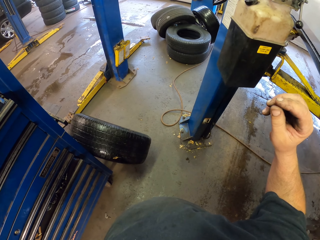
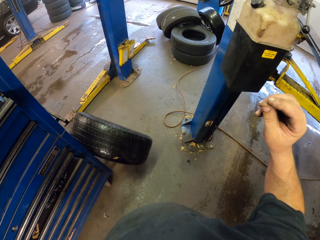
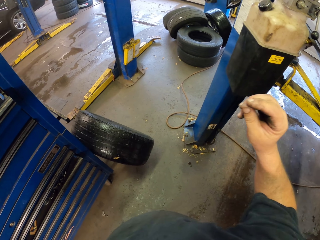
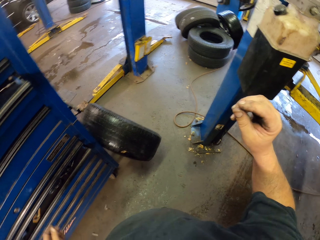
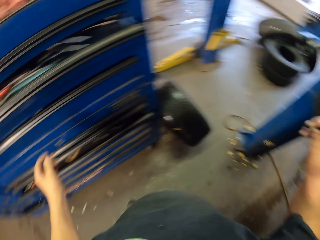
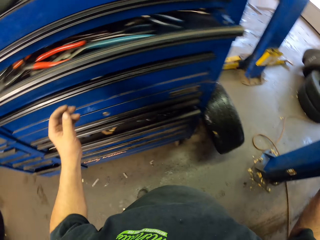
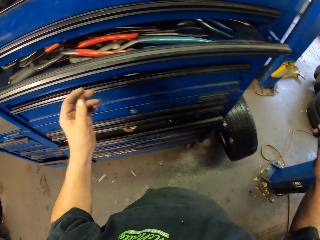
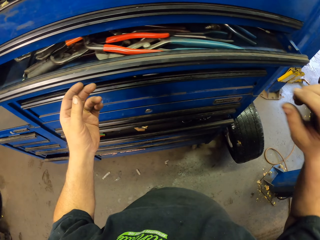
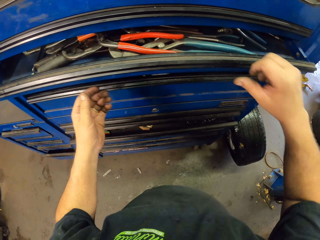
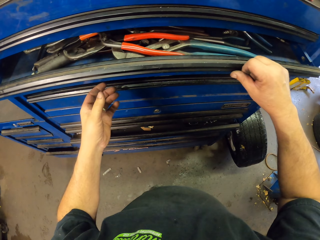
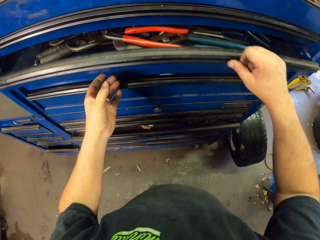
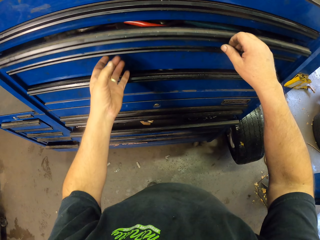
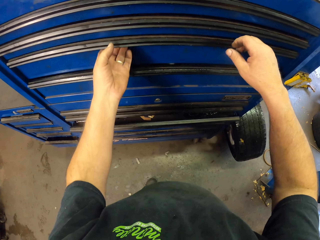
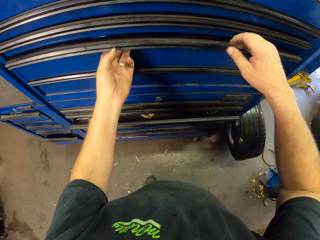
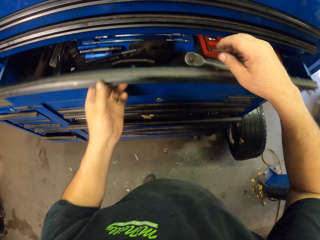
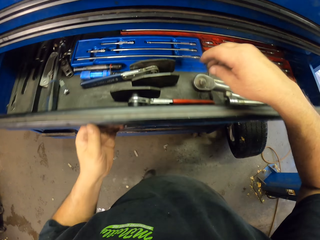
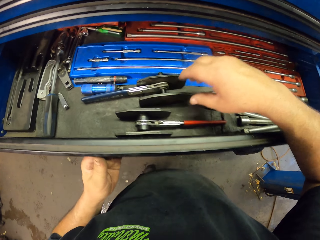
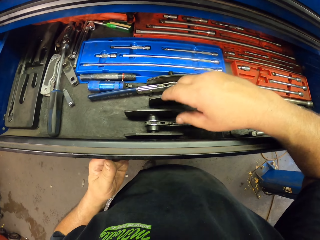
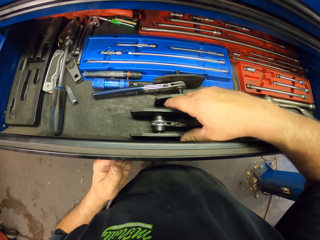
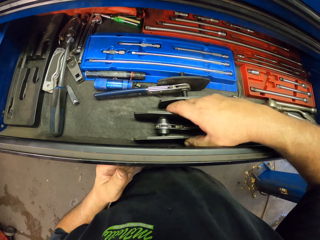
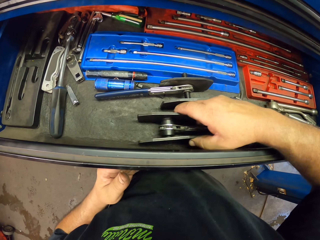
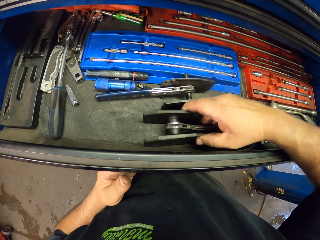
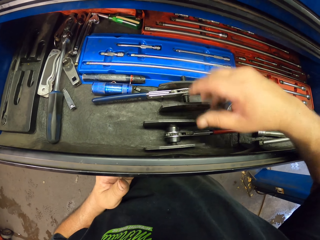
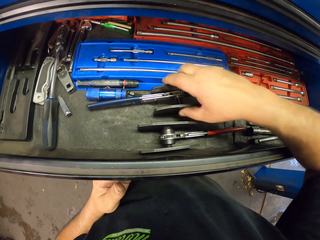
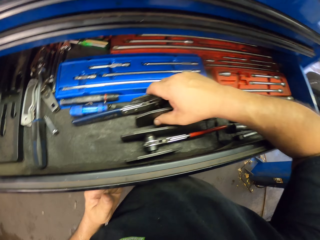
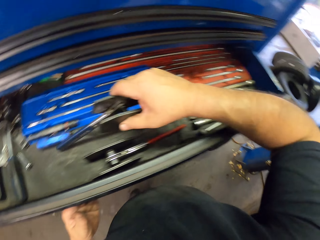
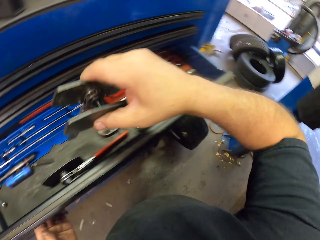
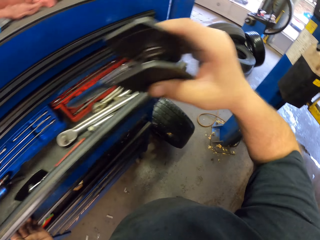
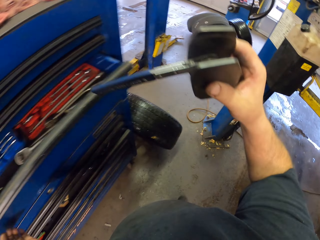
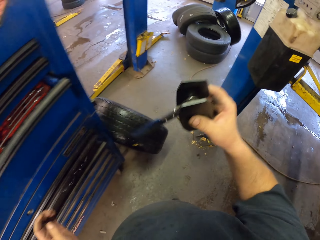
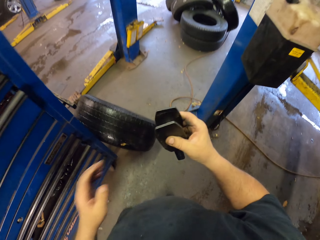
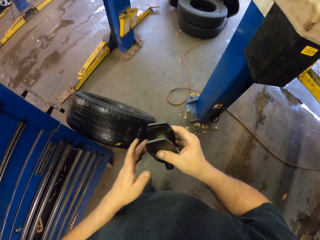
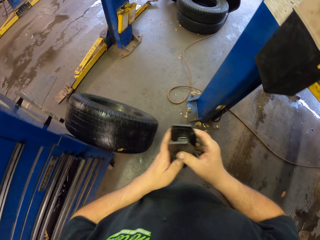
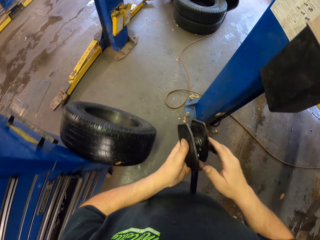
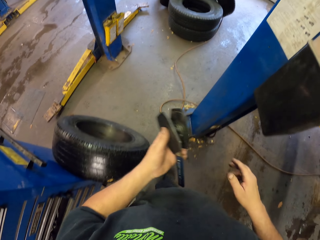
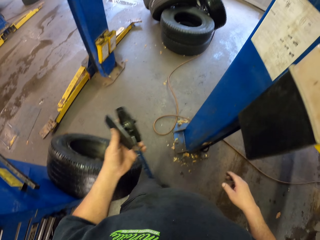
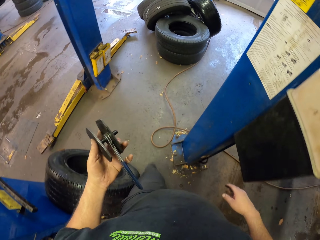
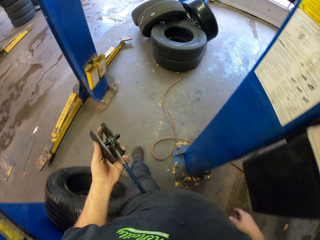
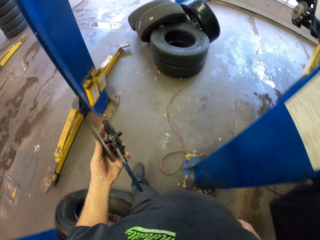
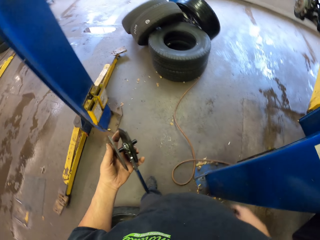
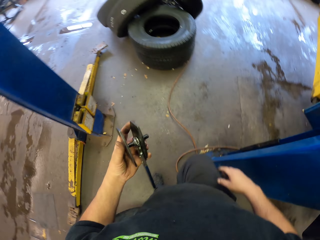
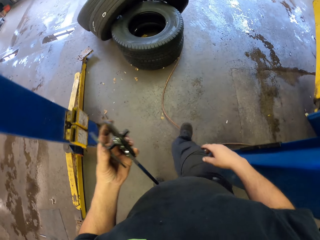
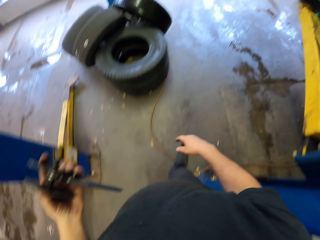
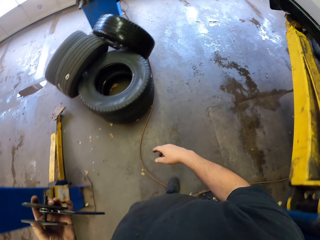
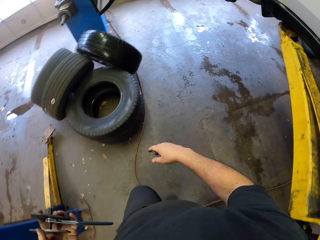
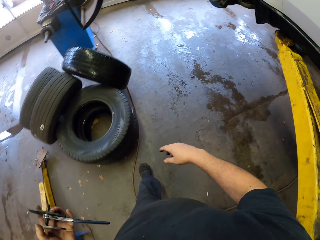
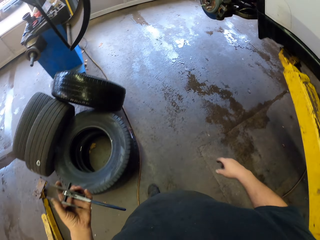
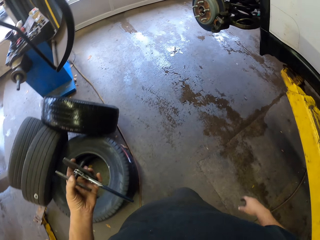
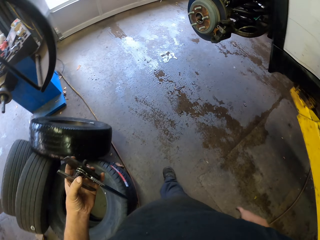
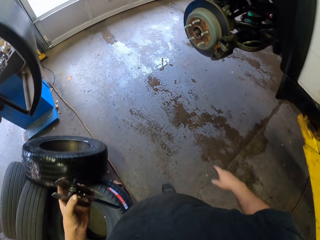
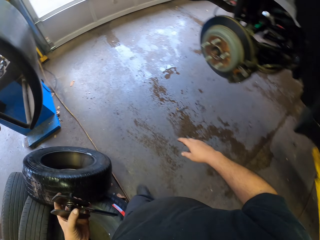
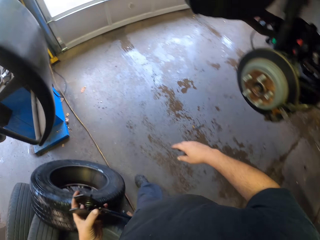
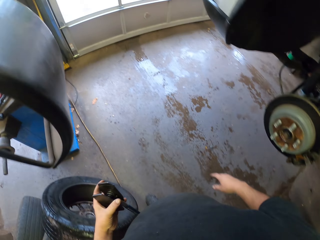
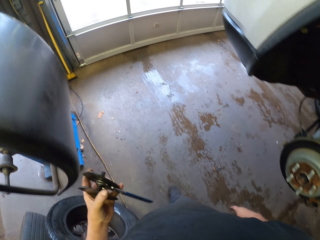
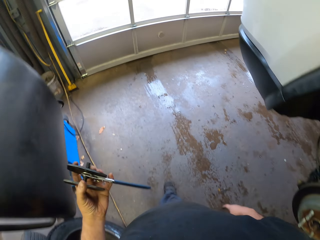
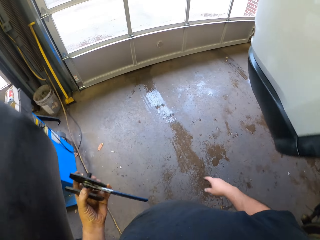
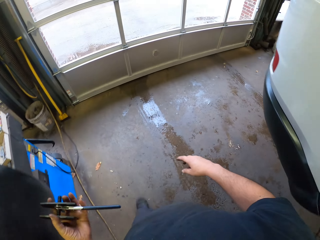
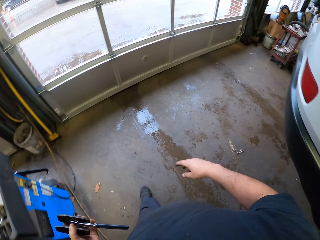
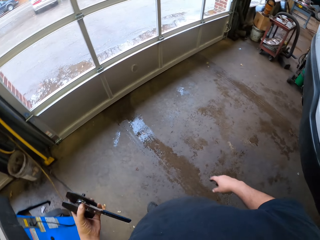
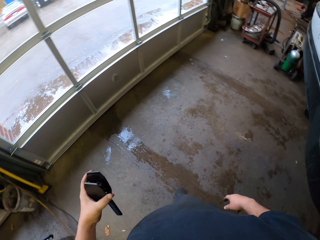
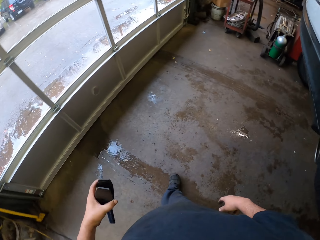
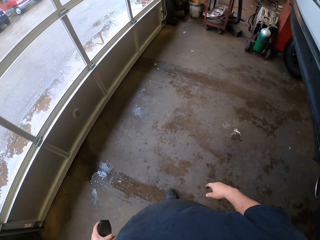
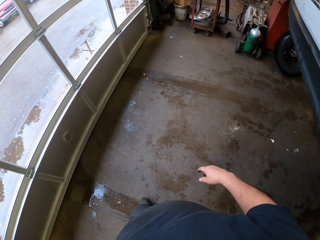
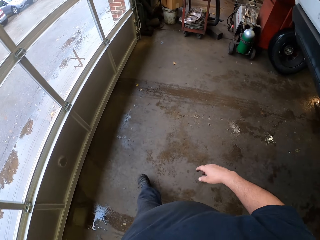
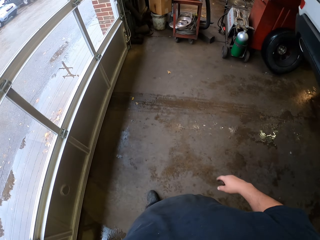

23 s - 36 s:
The camera wearer closes the drawer. They open the drawer. They pick up a nut spanner from the drawer. They walk around the garage.

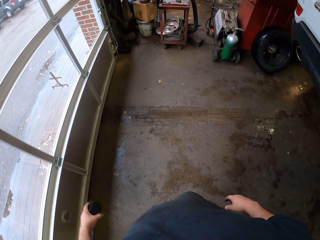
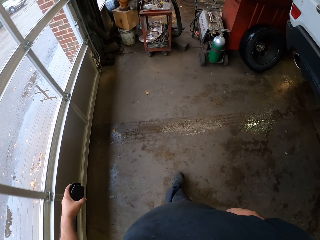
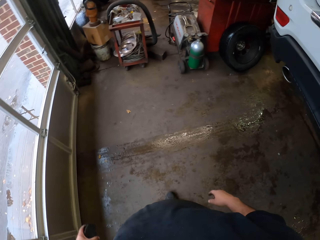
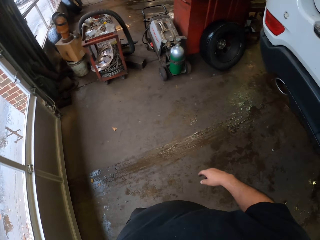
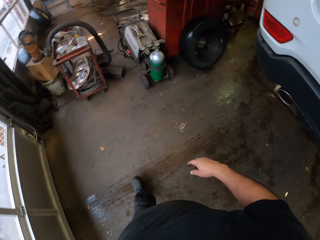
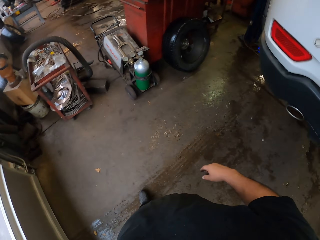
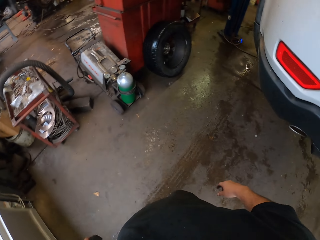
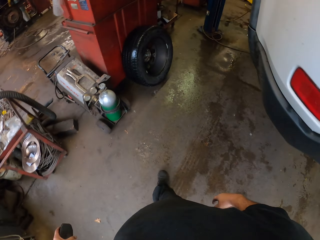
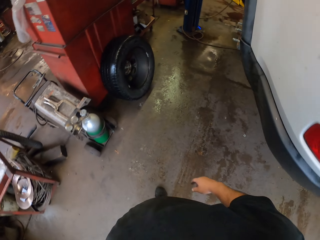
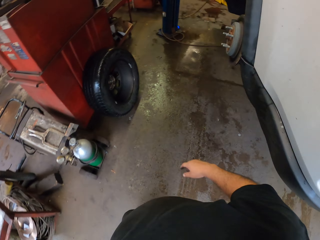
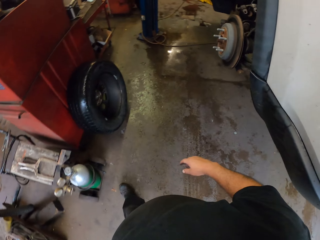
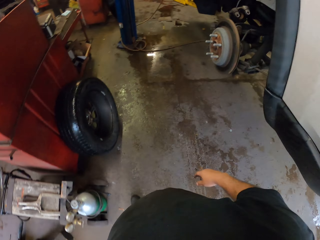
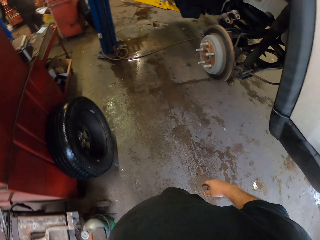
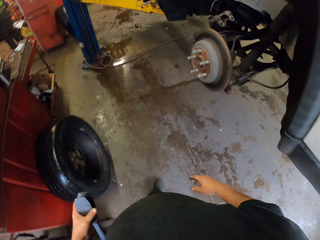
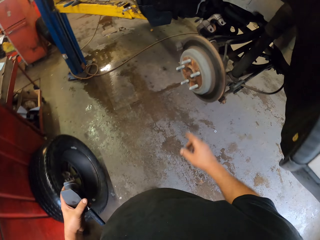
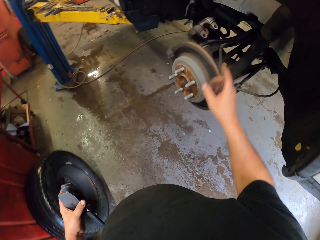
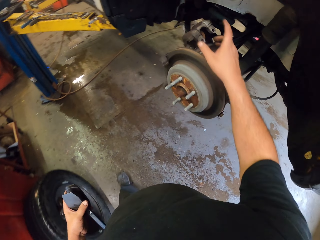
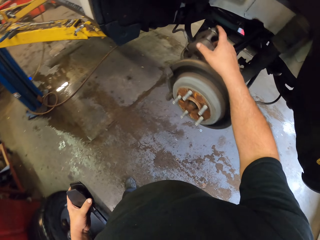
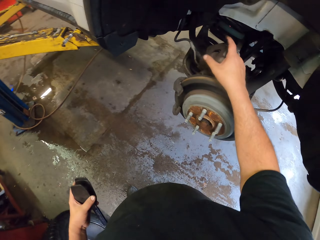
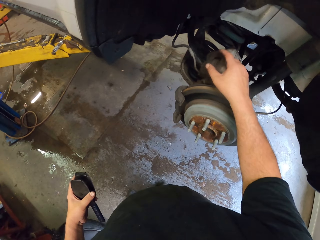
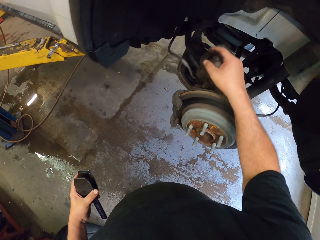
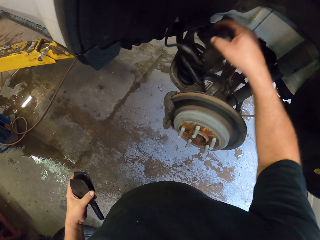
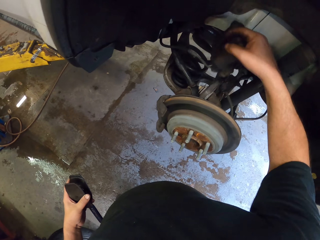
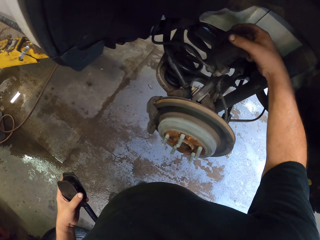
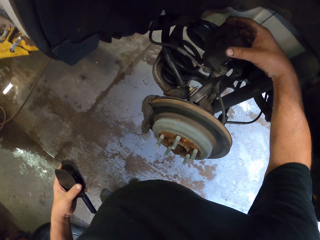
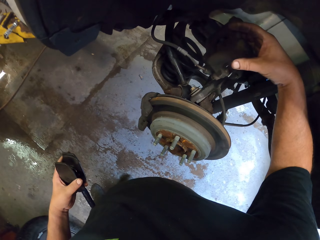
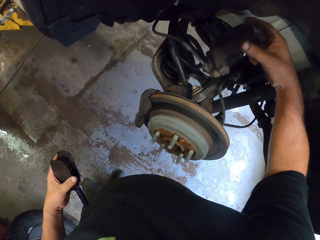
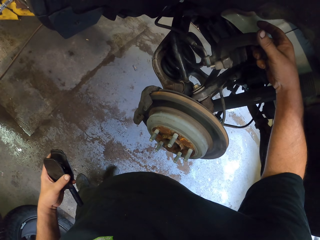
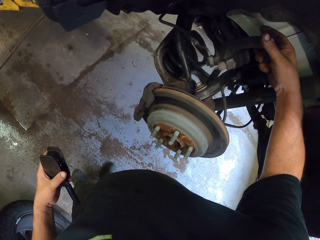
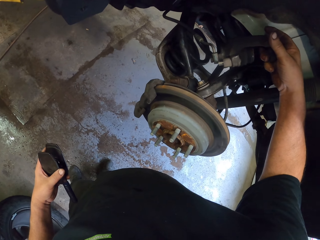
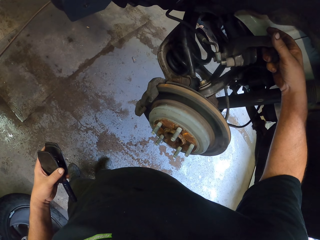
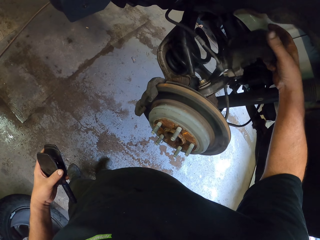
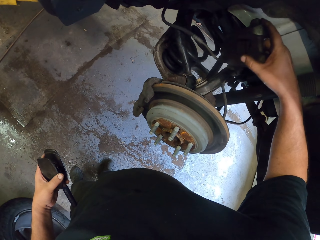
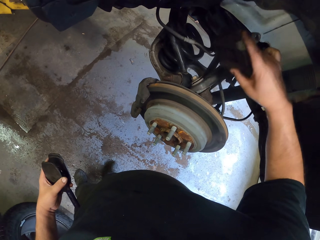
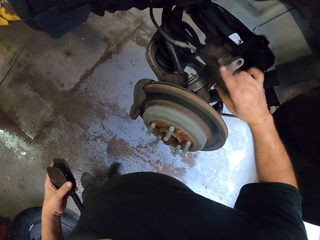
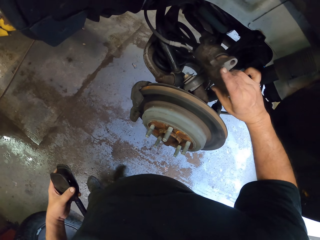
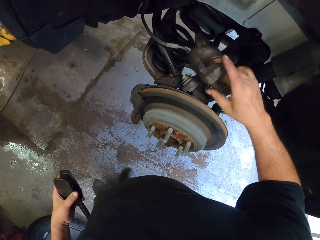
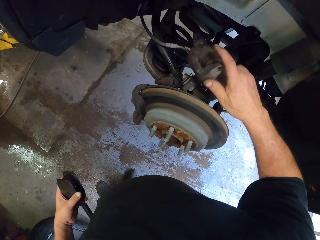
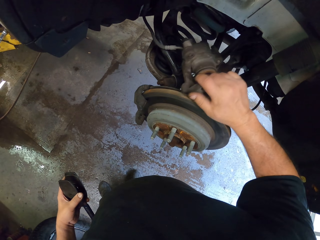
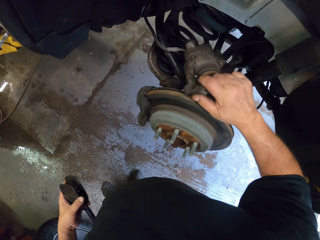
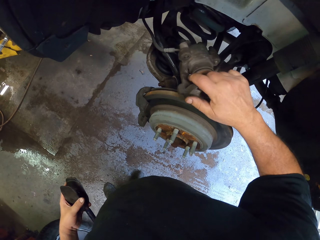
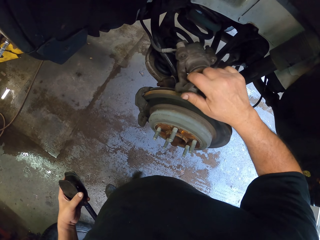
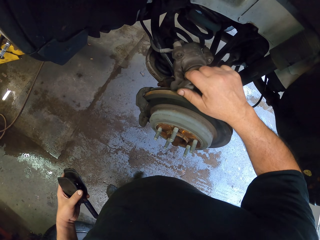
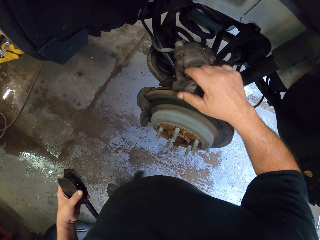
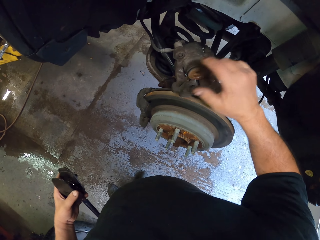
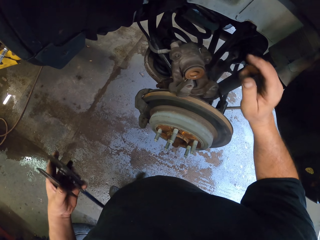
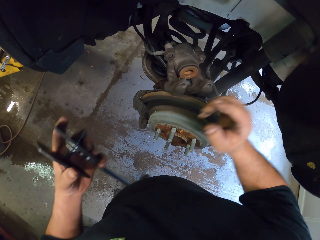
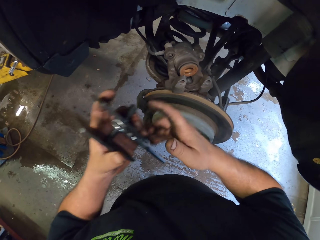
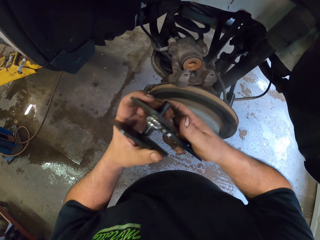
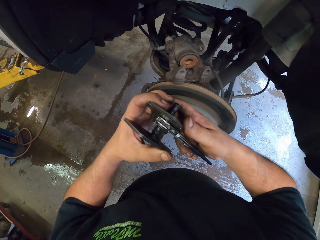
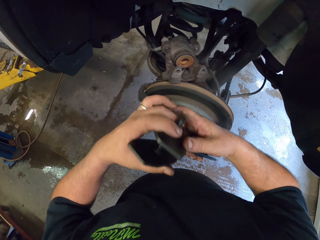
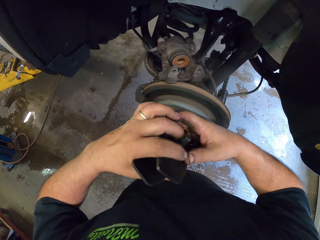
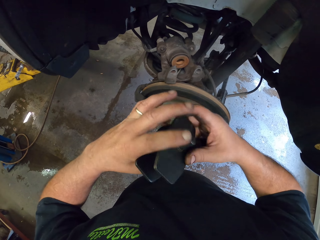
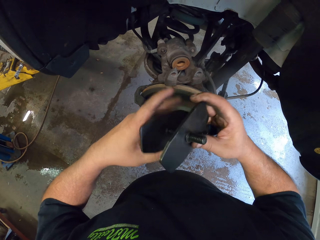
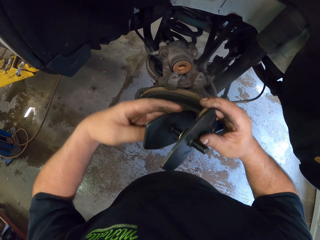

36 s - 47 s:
The camera wearer touches a sidewall part. They push the wheel holder aside.
